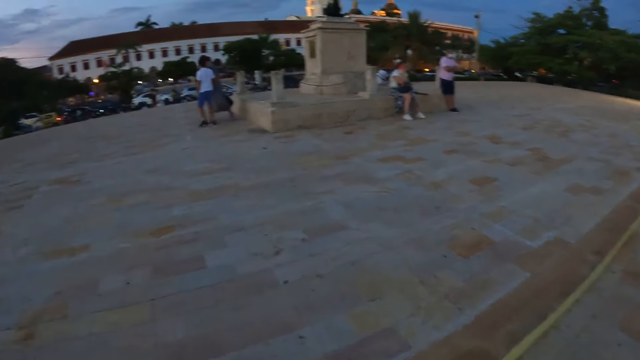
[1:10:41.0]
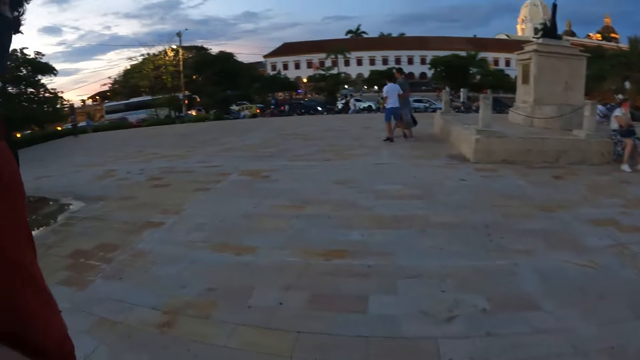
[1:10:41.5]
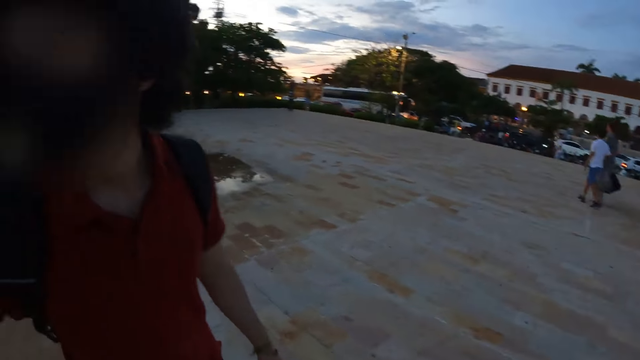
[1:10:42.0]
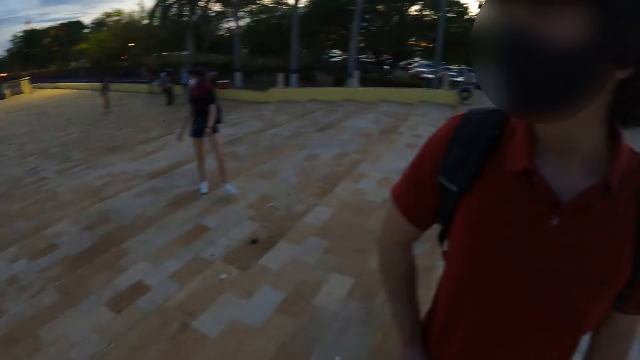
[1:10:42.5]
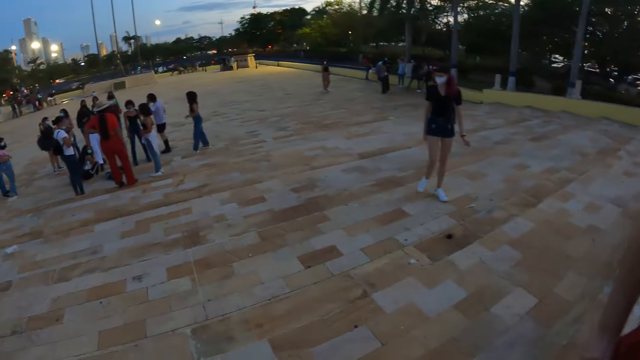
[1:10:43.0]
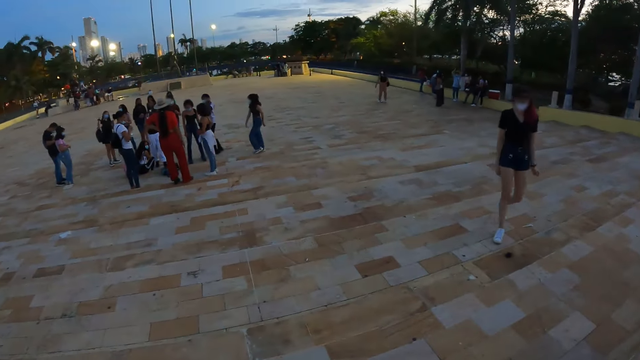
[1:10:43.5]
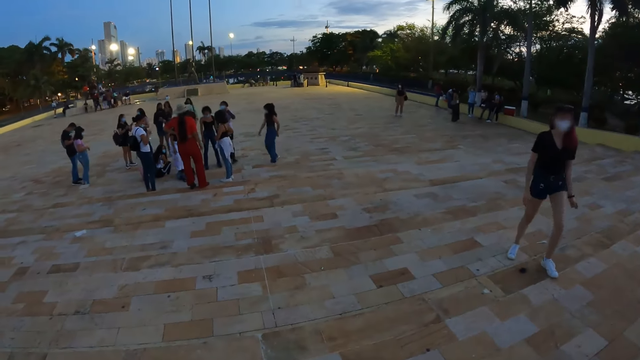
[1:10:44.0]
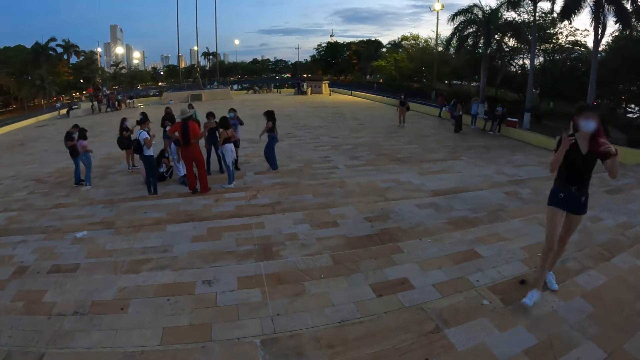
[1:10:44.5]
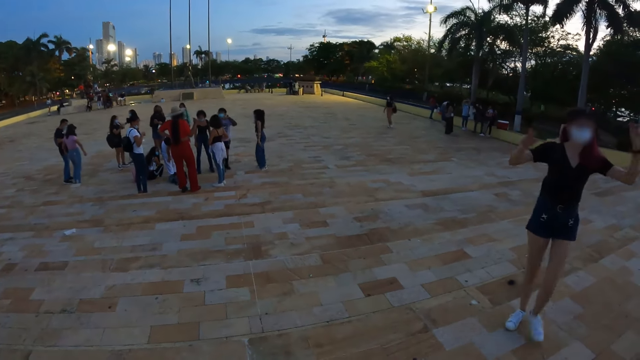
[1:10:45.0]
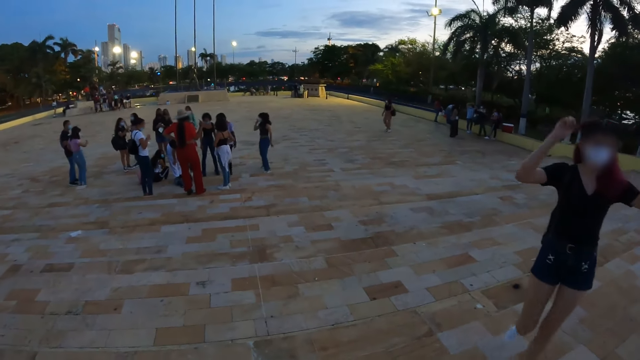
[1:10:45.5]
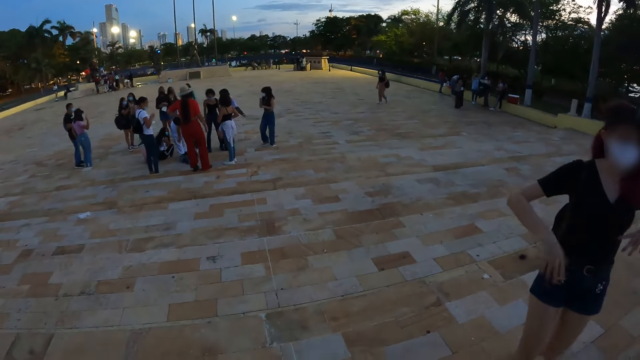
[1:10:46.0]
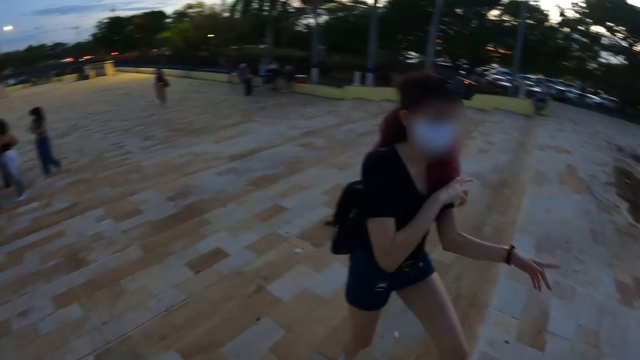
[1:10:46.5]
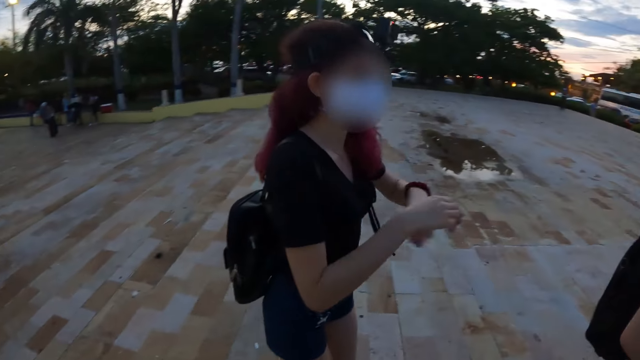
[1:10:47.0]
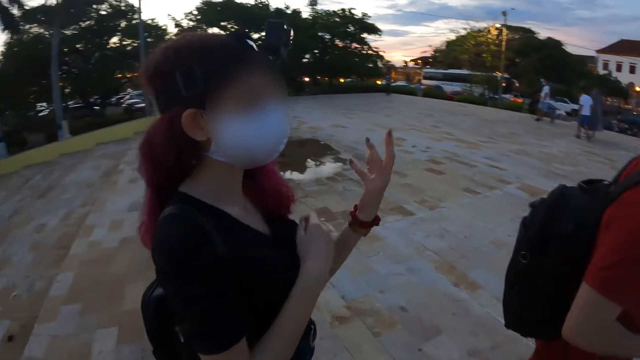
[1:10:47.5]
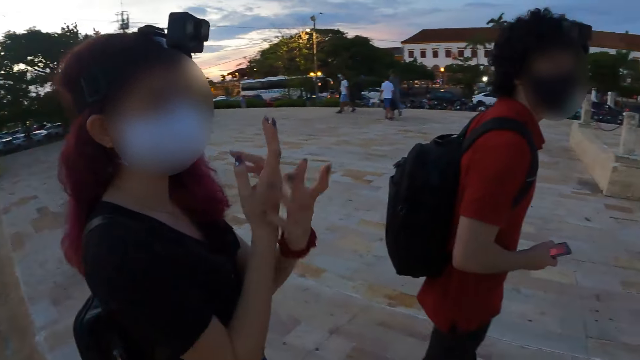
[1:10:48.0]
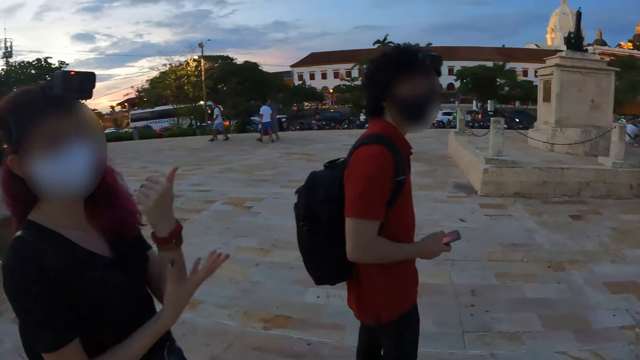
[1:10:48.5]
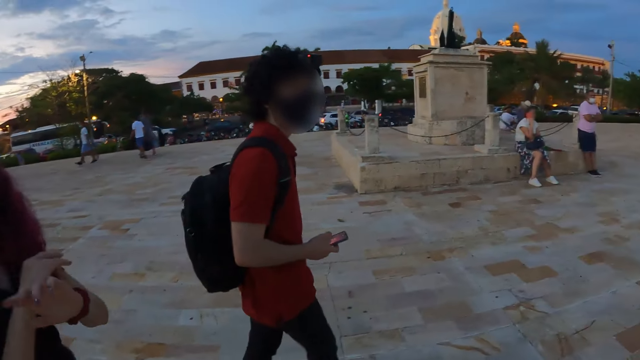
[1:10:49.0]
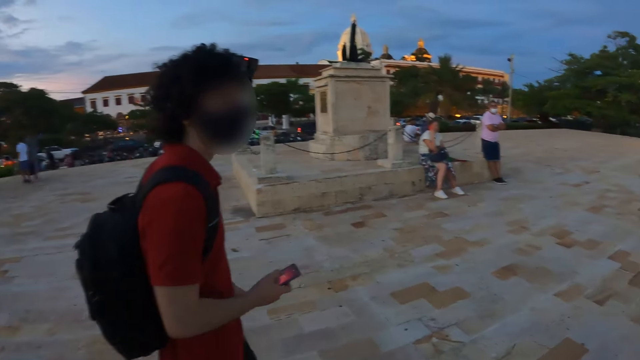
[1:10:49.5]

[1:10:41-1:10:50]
The camera wearer interacts with a person. They look around. Another person walks around and waves his hands. A woman gesticulates with both hands. The other person interacts with the camera wearer.

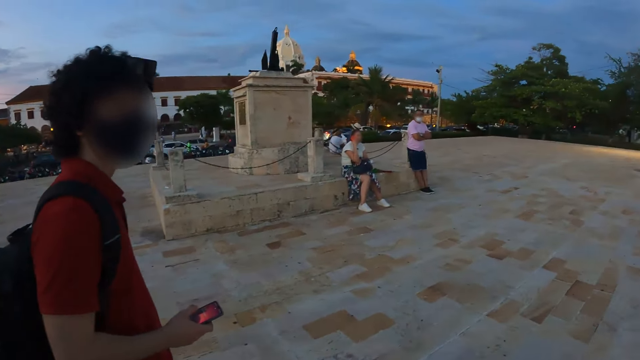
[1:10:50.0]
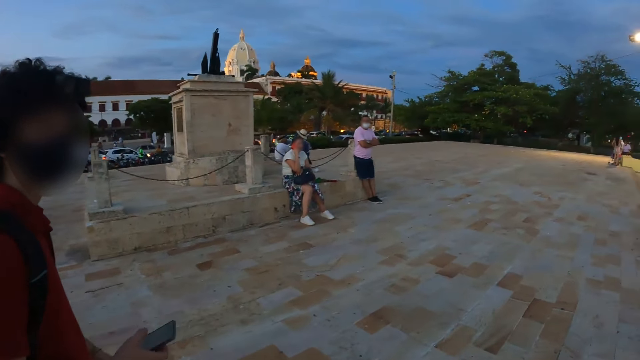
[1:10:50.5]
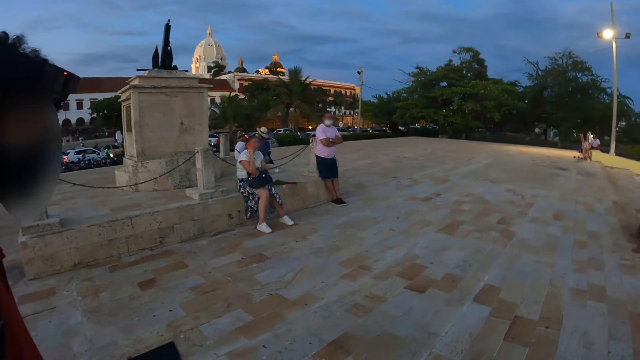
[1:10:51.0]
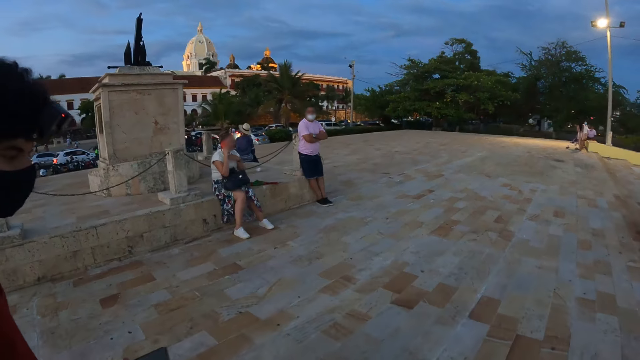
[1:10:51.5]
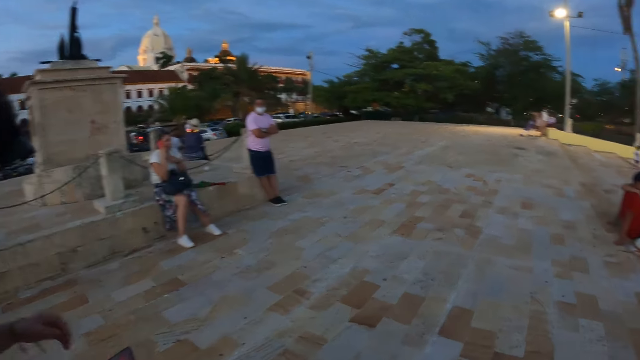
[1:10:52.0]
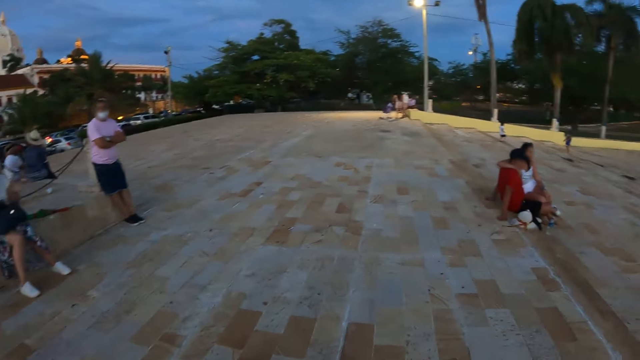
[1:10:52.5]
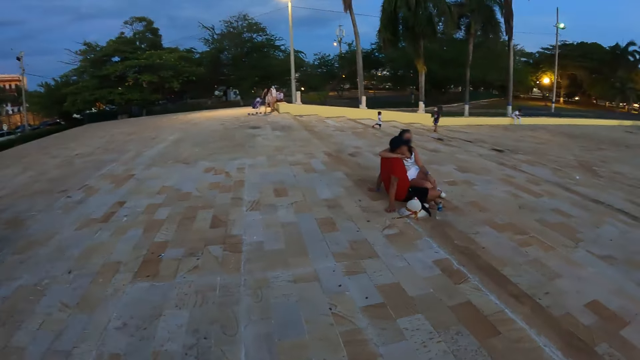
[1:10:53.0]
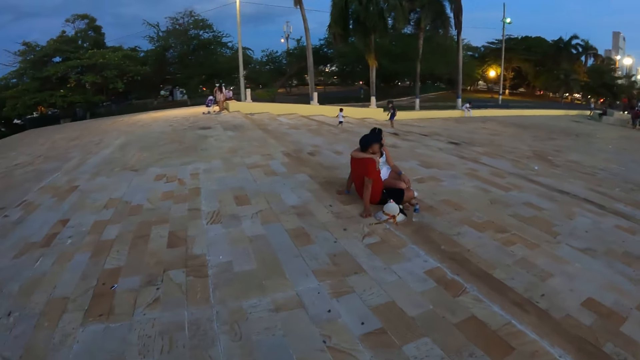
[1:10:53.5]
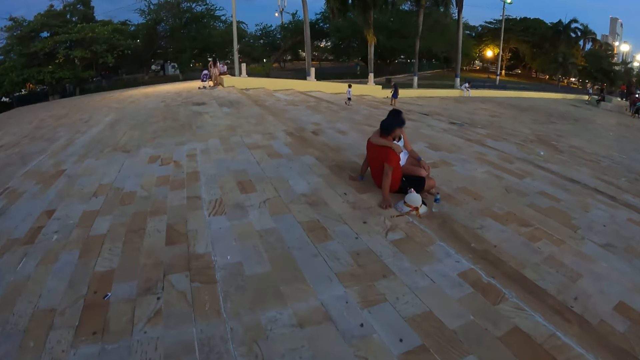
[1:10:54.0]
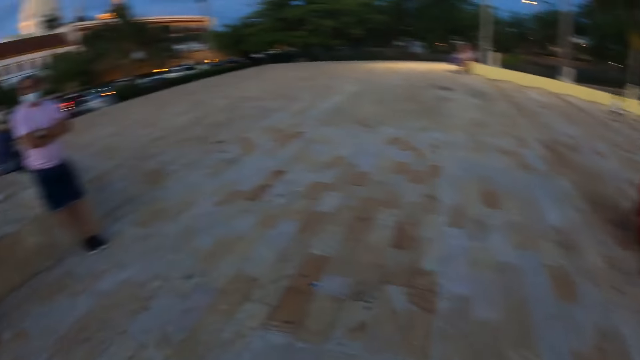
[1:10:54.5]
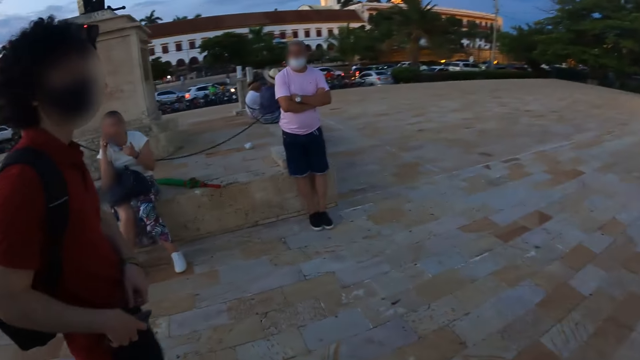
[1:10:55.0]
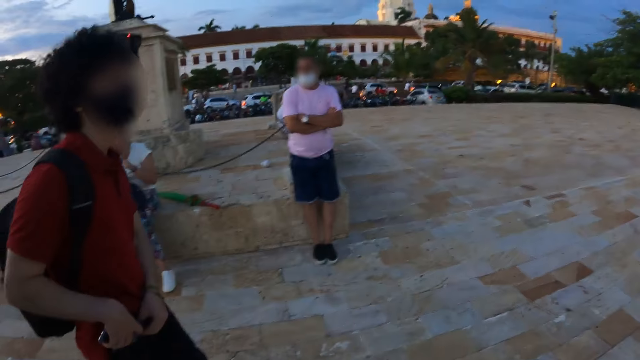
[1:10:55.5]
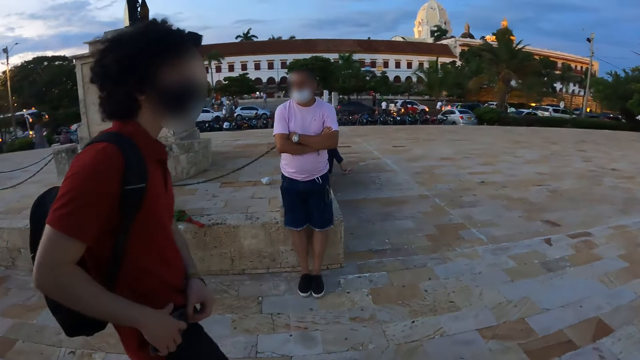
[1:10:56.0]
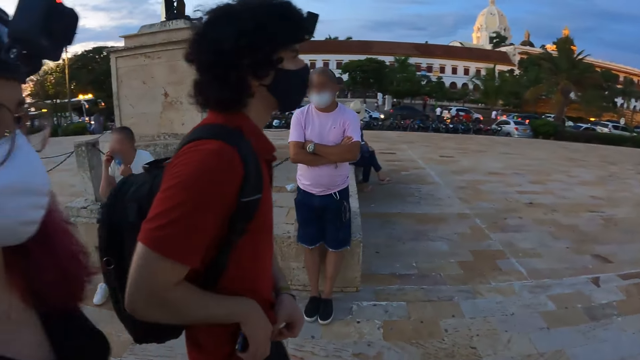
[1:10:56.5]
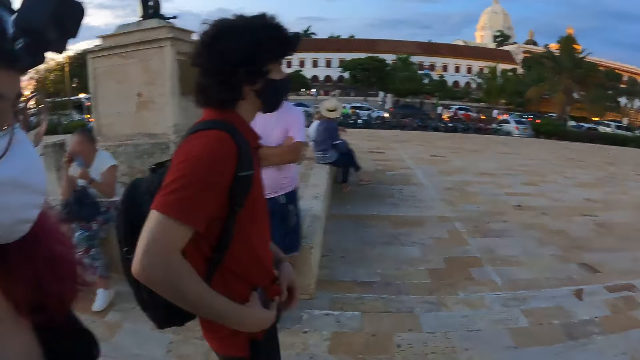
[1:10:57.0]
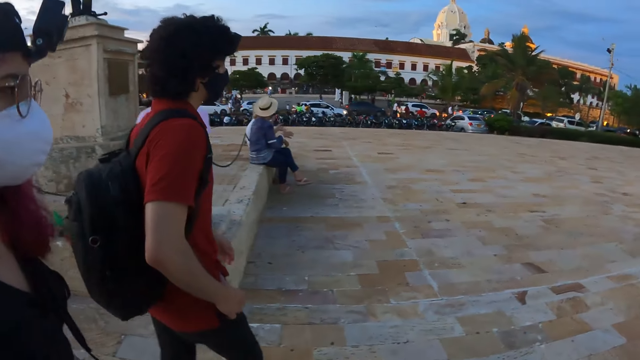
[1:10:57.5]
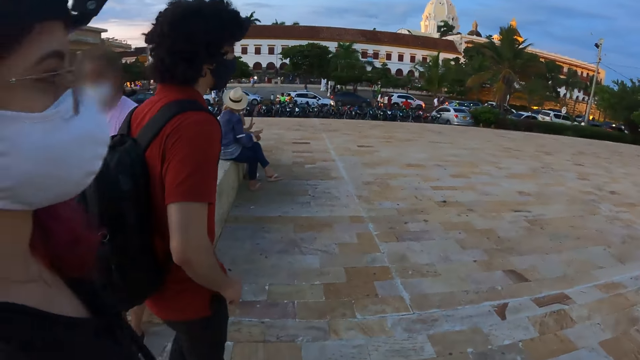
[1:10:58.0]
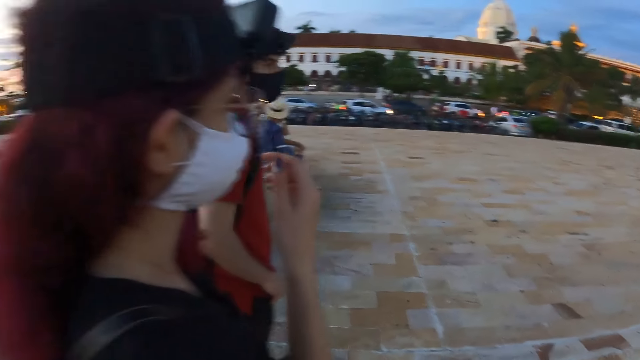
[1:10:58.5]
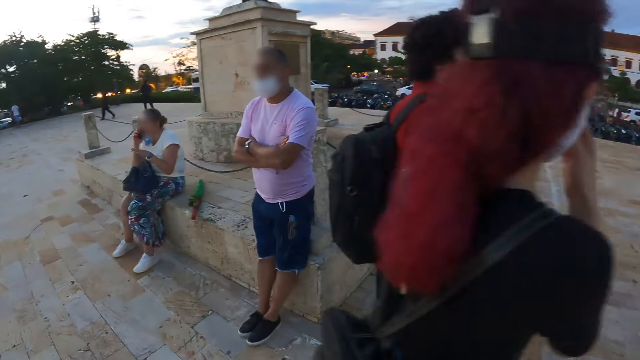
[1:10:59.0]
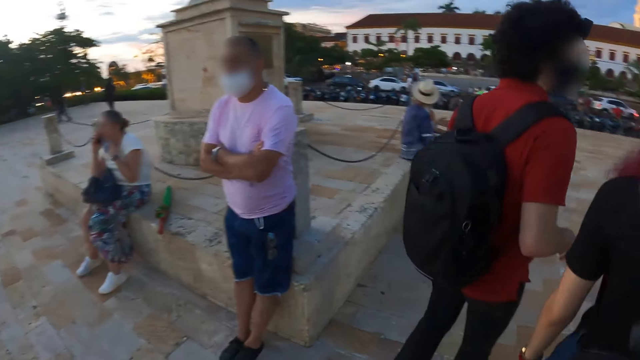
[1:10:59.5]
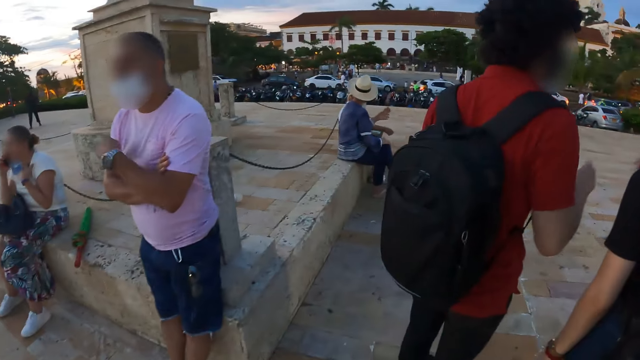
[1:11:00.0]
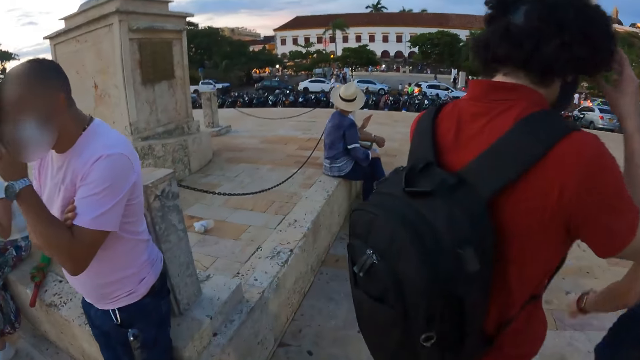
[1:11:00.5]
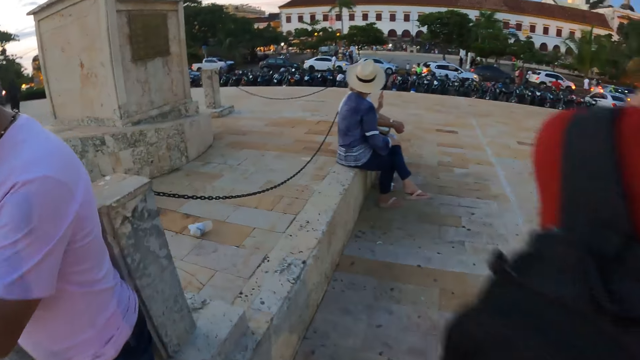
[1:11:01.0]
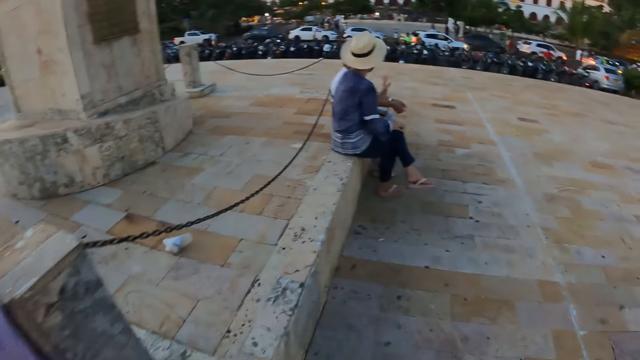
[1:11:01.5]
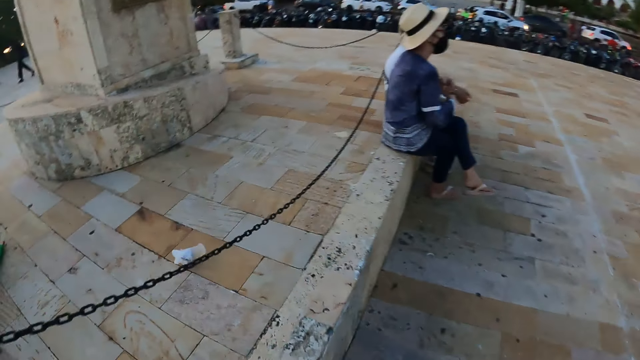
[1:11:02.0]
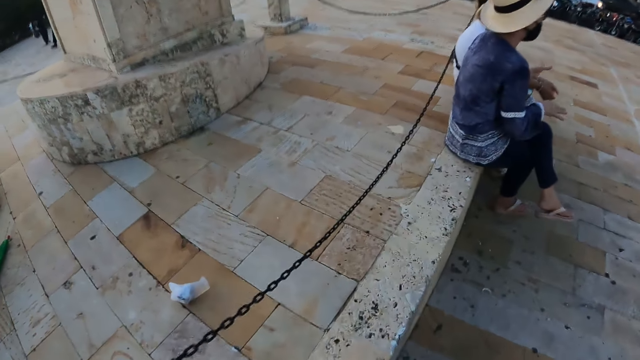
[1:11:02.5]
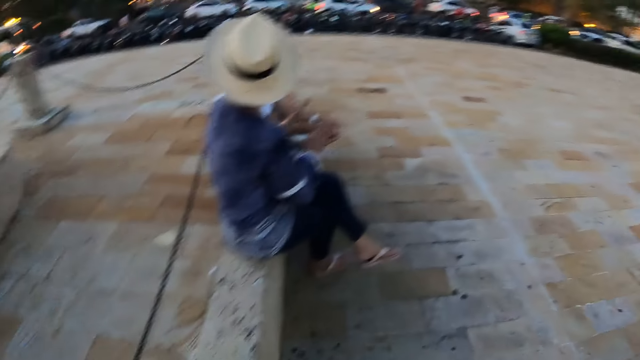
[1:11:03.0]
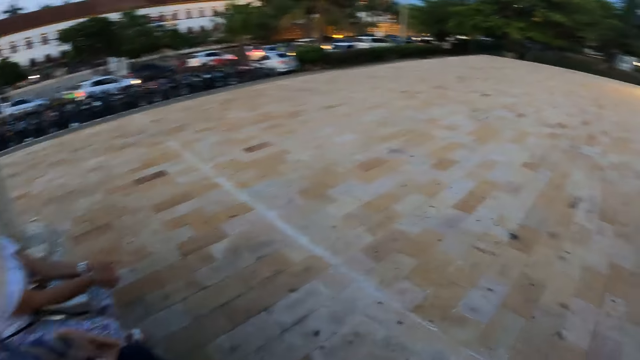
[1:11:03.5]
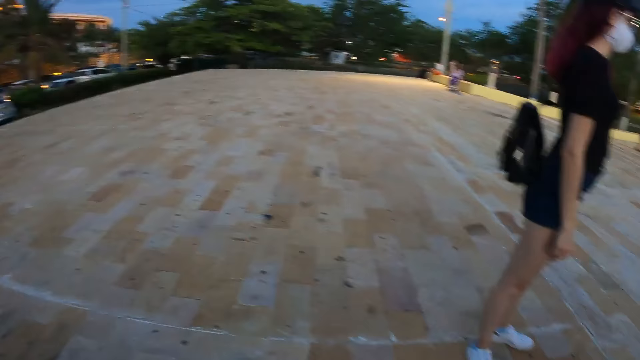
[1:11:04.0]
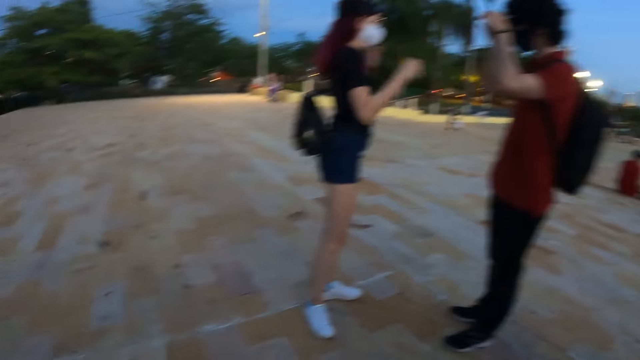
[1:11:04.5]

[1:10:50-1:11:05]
A person interacts with the camera wearer. A man operates a phone in his right hand. The camera wearer walks around. They look around. They interact with the person. The man puts the phone in his right hand in his trouser pocket. The camera wearer interacts with another person. A woman touches her face with her right hand. The camera wearer walks around. They look around.
